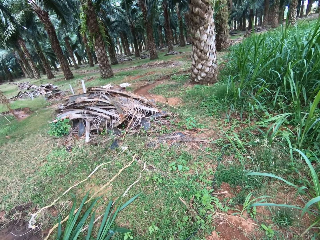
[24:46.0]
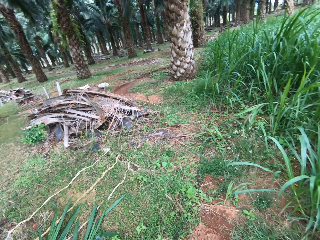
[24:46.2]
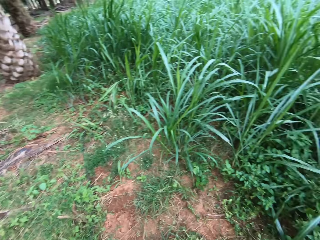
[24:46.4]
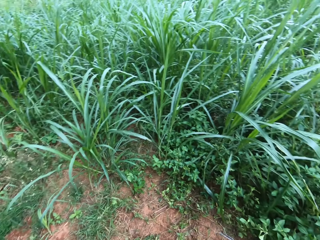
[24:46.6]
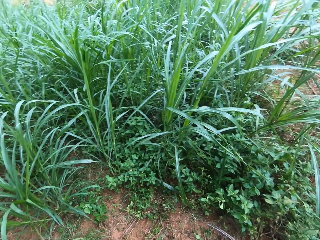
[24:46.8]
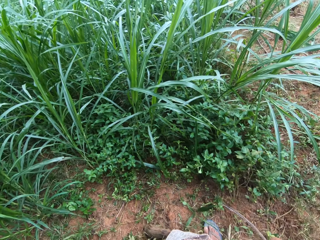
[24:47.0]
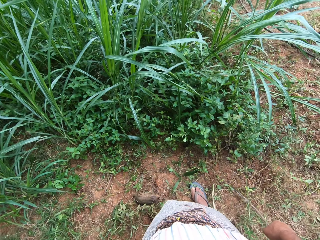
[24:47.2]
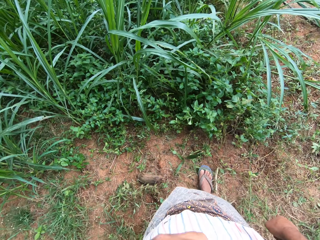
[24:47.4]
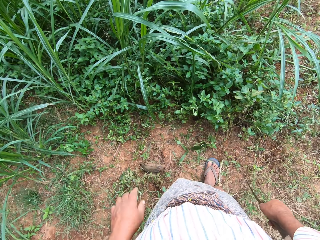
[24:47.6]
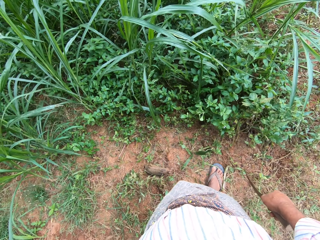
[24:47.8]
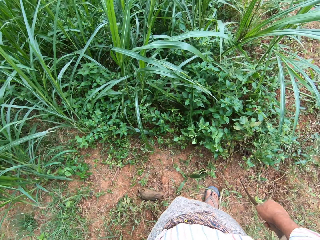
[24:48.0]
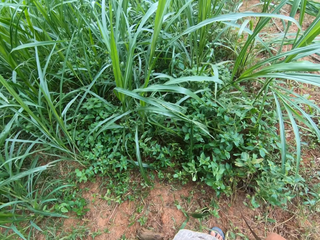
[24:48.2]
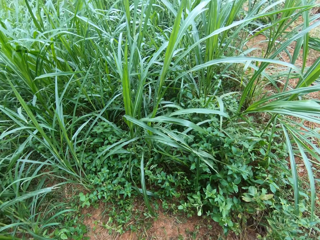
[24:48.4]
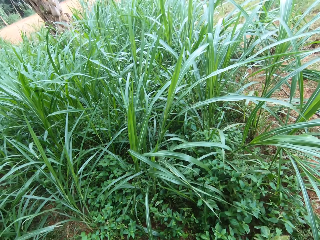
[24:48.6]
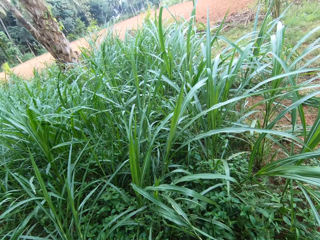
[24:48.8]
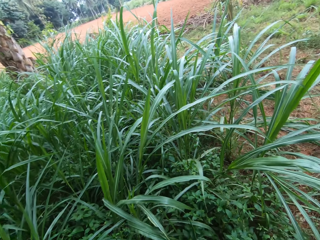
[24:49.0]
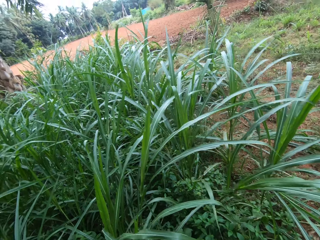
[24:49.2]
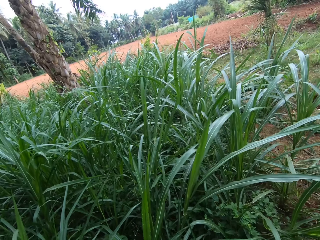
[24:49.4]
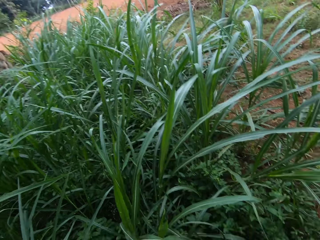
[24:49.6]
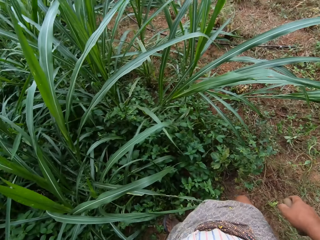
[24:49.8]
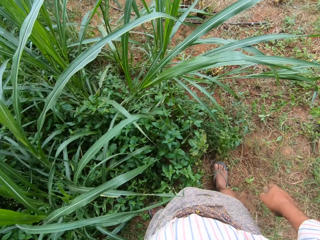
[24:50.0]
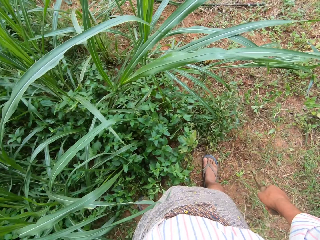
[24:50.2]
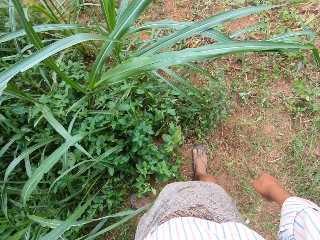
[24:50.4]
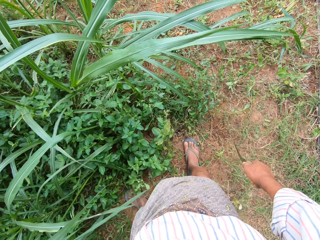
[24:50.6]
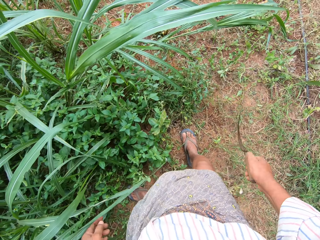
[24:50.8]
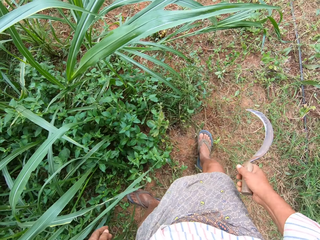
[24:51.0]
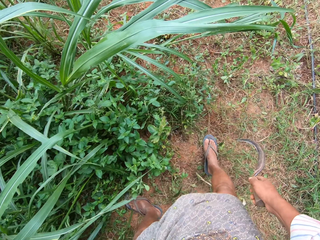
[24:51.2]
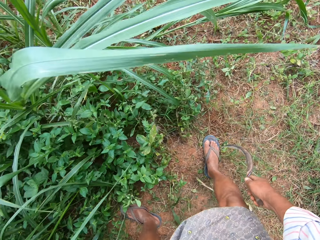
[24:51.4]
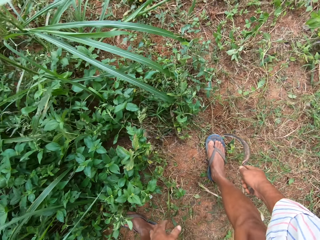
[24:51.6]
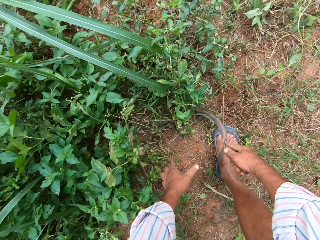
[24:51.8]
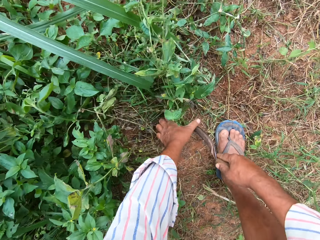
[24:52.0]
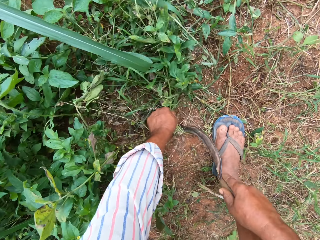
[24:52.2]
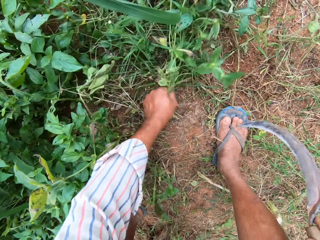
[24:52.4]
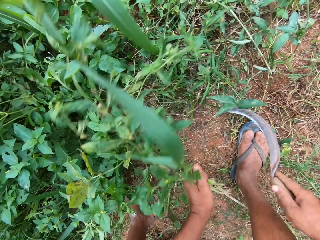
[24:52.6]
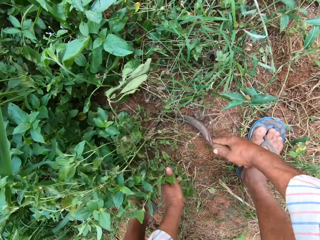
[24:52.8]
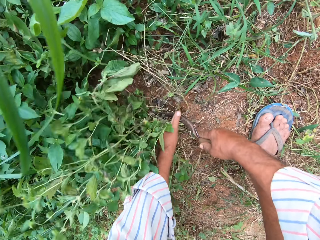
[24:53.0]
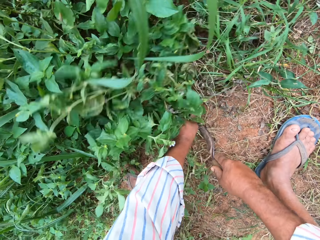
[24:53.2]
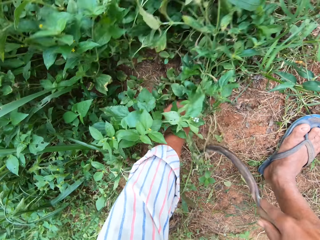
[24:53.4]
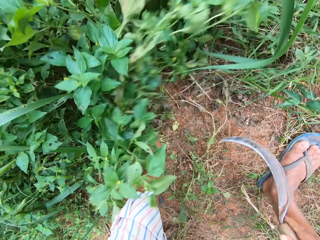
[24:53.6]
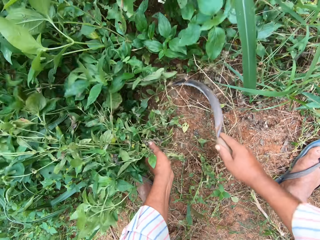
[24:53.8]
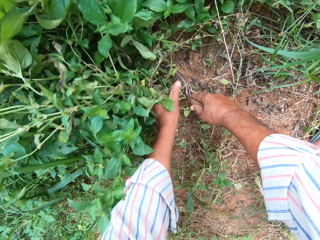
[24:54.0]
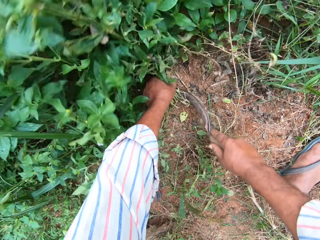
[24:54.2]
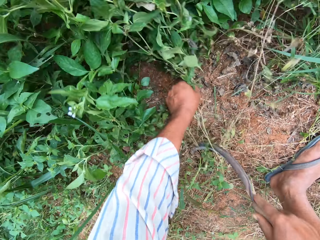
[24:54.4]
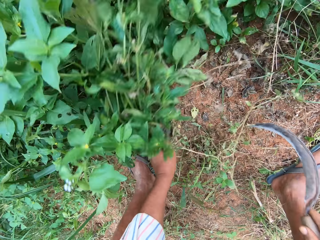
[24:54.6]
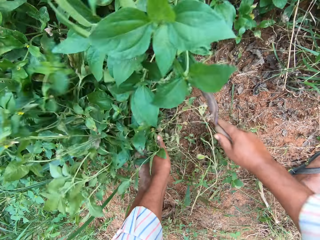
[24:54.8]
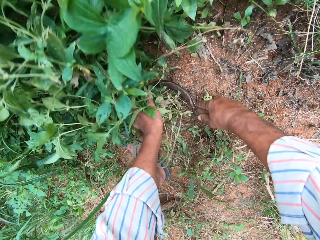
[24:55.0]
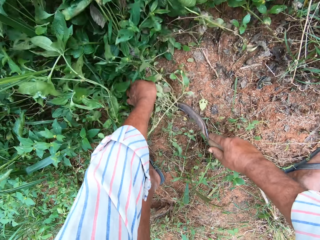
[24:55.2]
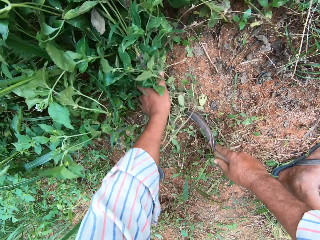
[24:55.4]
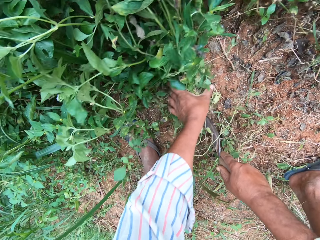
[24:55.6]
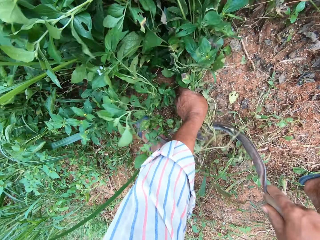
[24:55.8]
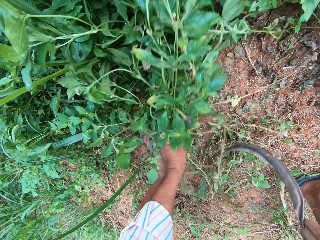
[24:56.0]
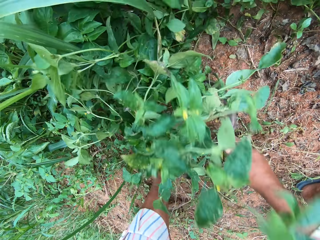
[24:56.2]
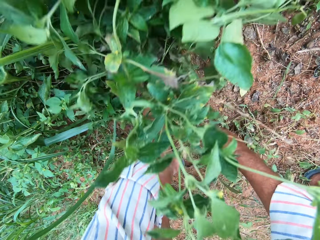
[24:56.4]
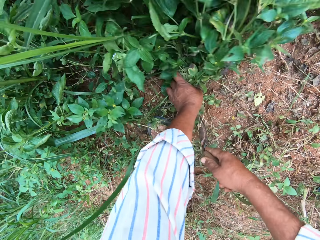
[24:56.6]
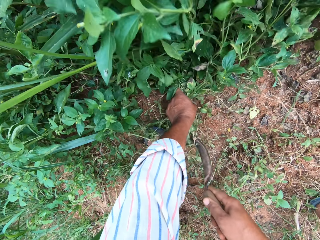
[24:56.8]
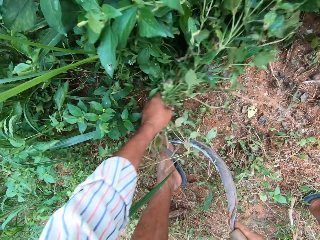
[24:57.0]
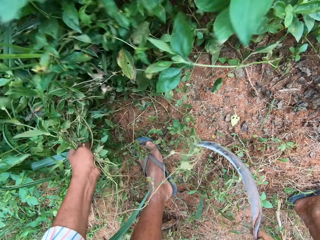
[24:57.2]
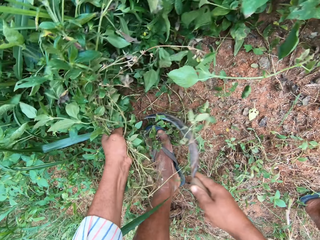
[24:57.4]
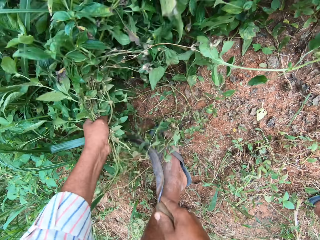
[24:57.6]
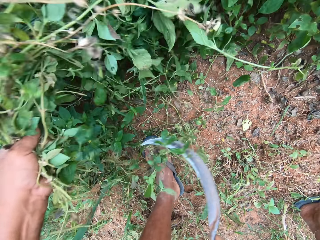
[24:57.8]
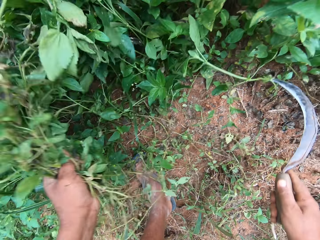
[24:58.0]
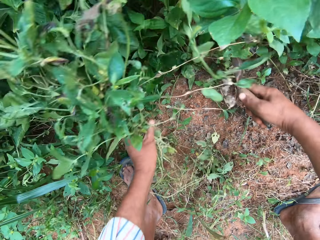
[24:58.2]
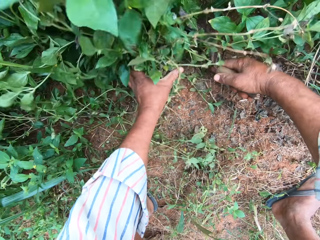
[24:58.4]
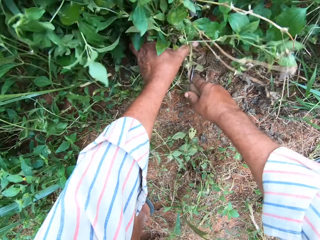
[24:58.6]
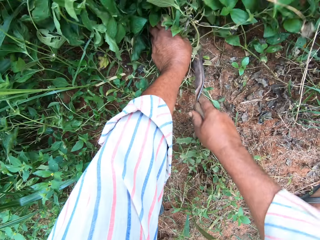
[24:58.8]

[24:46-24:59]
The camera wearer looks around. They grab grasses. They cut the grasses repeatedly.

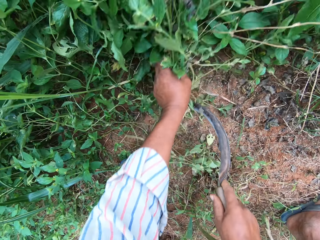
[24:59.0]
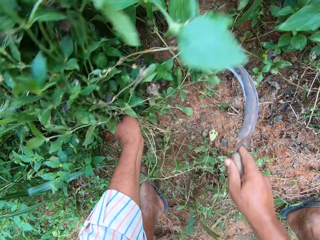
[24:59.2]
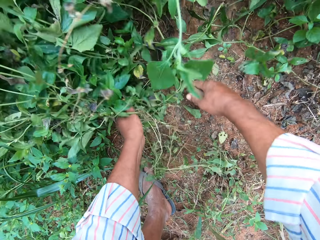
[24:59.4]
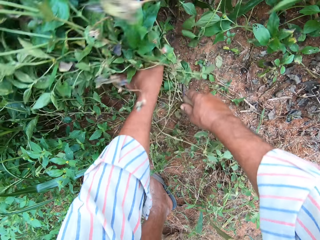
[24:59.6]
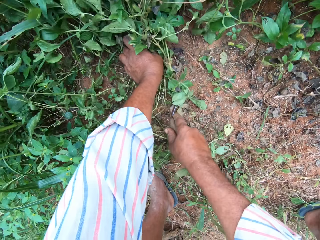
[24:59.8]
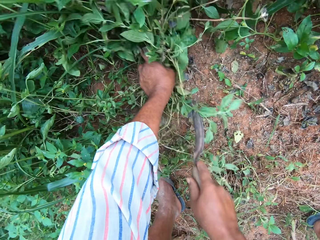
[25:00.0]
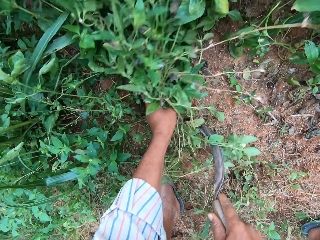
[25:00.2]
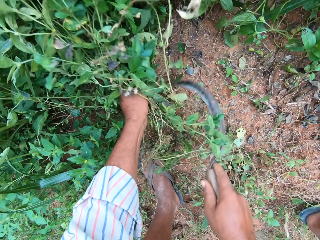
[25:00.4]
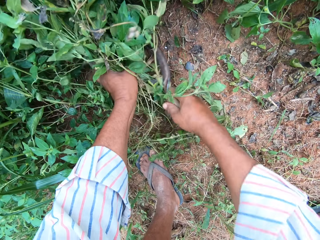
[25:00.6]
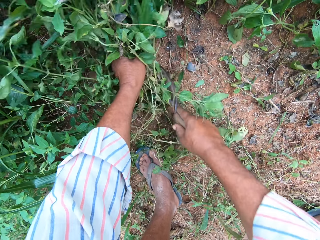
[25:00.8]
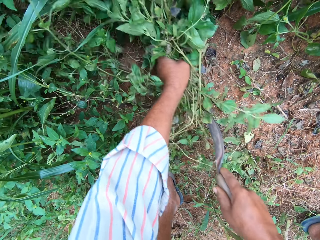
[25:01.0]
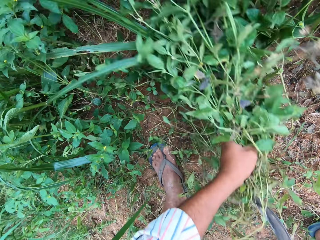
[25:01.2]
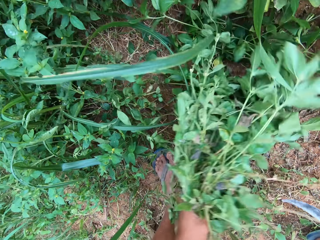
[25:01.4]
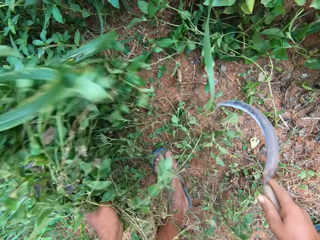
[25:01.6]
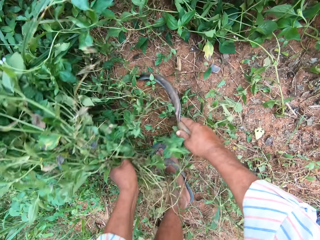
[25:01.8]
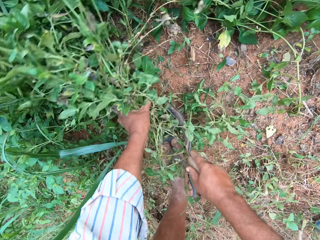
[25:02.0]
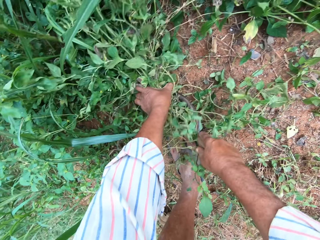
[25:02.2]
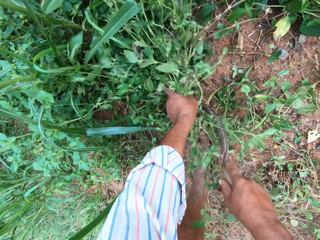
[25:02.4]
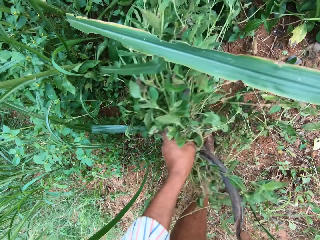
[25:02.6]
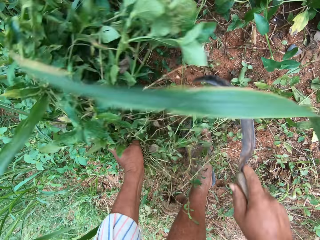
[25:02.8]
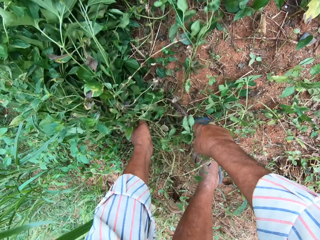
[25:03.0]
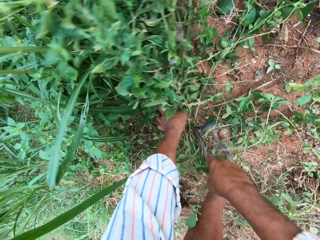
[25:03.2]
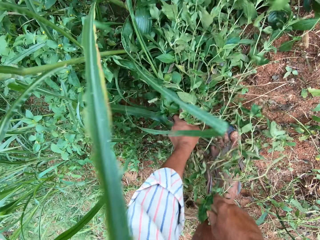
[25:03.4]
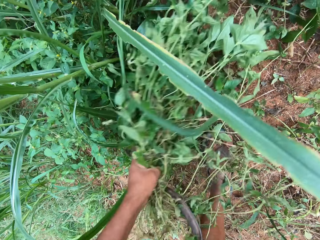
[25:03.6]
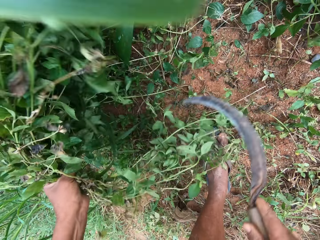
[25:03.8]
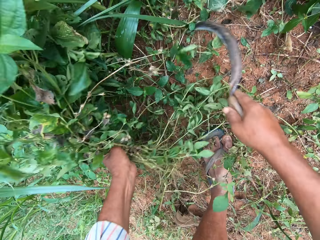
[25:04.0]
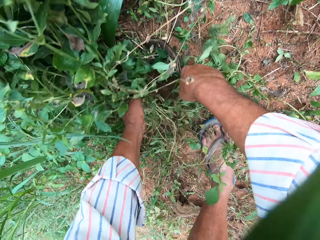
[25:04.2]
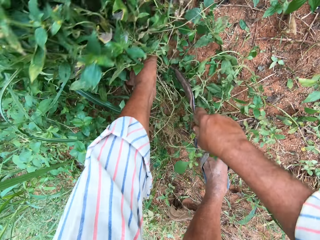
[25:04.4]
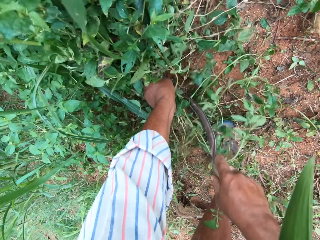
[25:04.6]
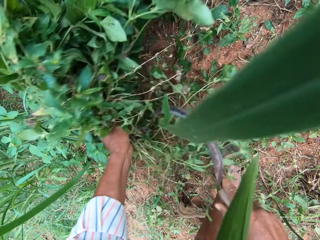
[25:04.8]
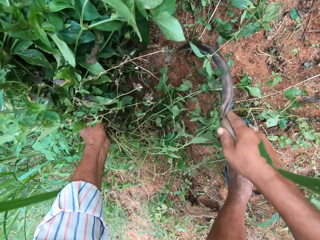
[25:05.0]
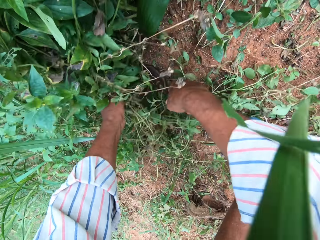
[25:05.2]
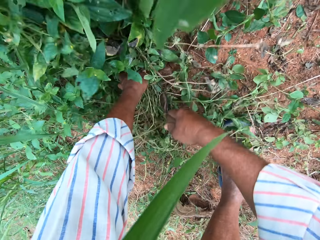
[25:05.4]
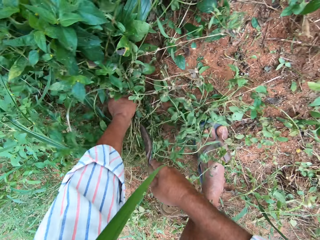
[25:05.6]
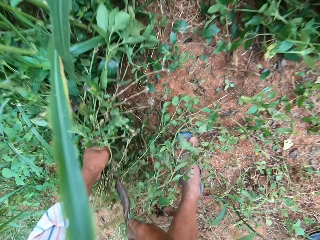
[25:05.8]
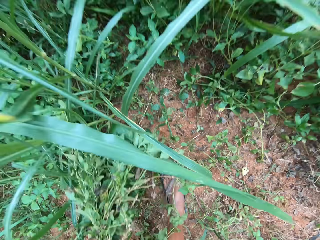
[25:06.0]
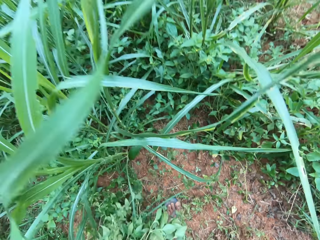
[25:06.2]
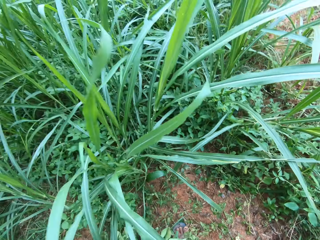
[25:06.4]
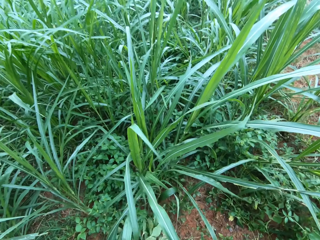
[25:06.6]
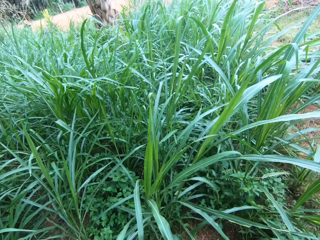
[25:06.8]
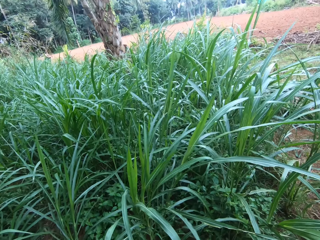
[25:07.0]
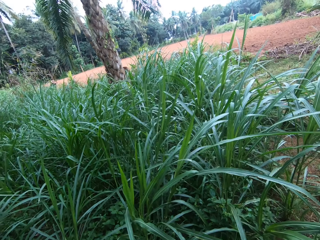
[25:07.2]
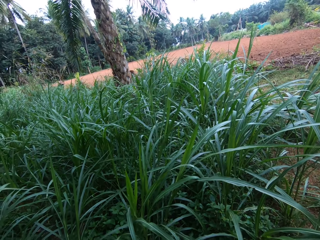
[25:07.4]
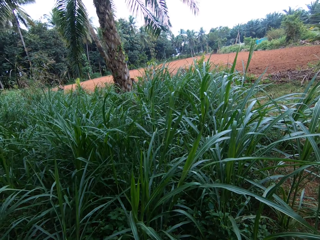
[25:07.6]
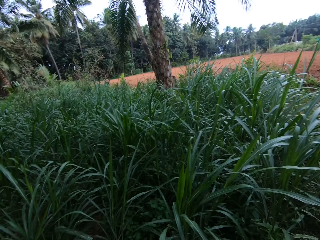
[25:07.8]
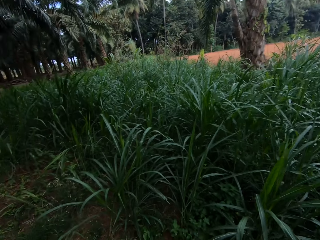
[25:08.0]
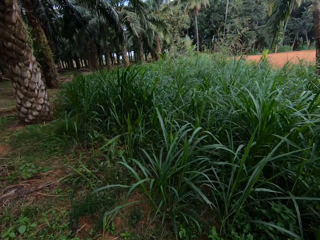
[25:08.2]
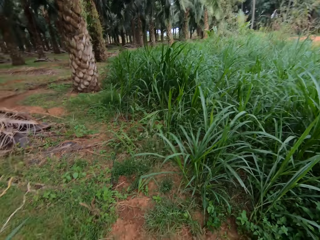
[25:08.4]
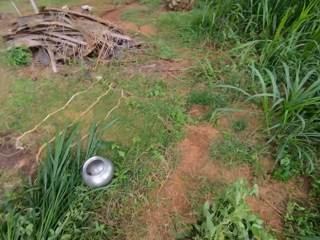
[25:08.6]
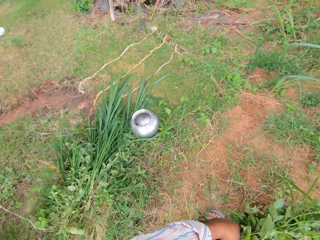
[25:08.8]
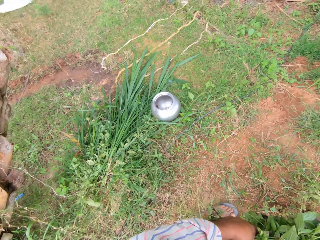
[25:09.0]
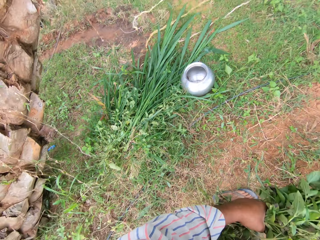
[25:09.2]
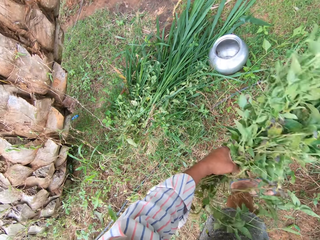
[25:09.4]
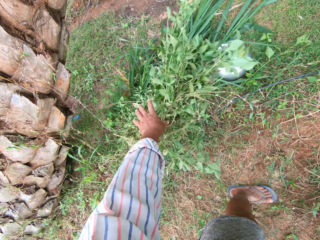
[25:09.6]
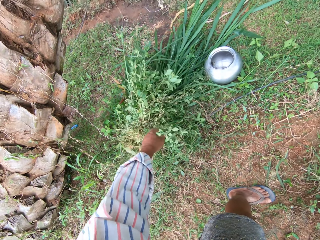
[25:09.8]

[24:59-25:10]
The camera wearer cuts grasses repeatedly. They drop the grasses.
